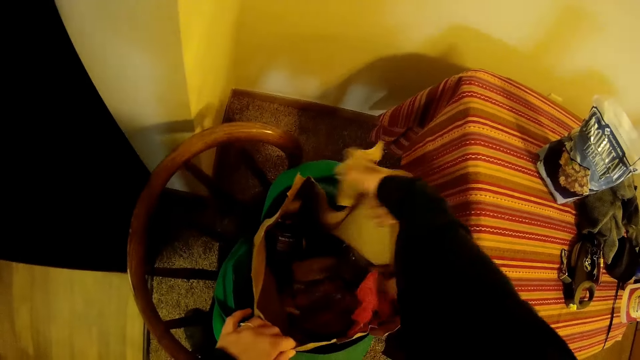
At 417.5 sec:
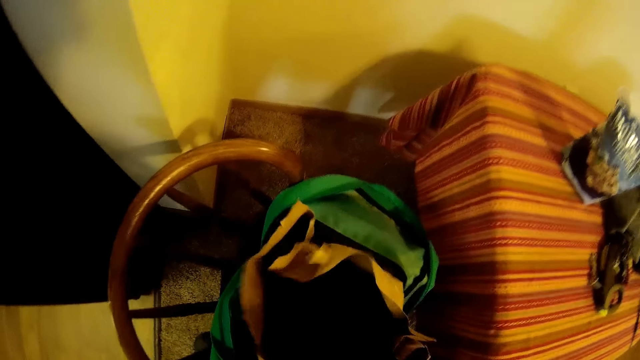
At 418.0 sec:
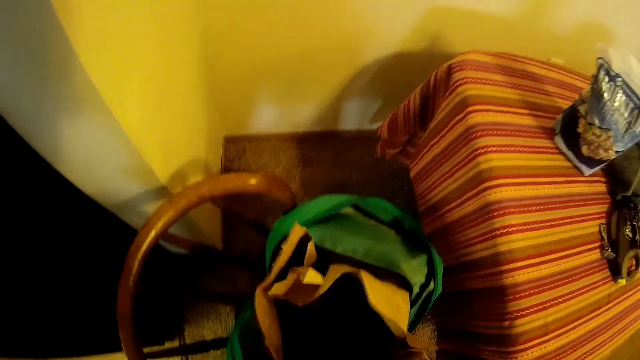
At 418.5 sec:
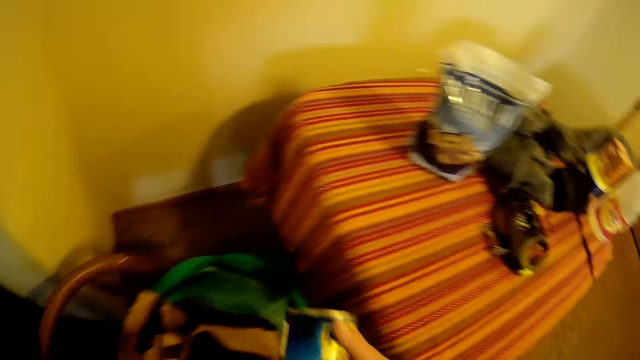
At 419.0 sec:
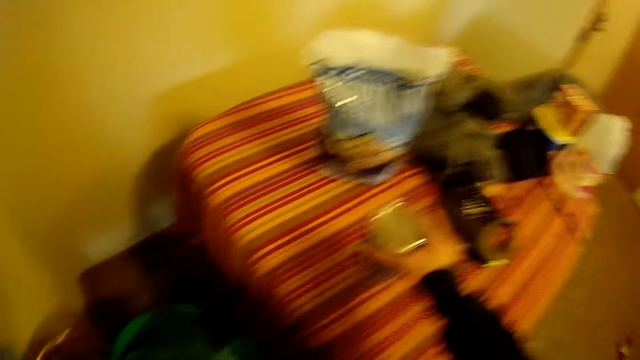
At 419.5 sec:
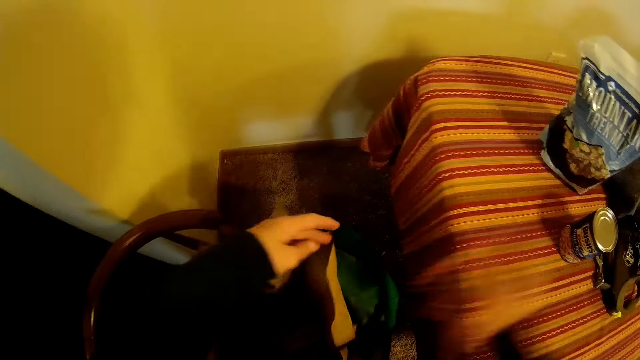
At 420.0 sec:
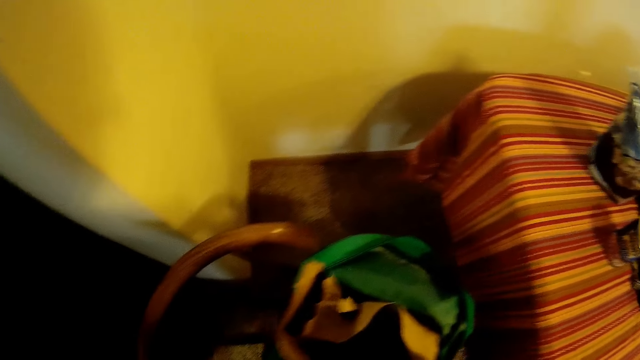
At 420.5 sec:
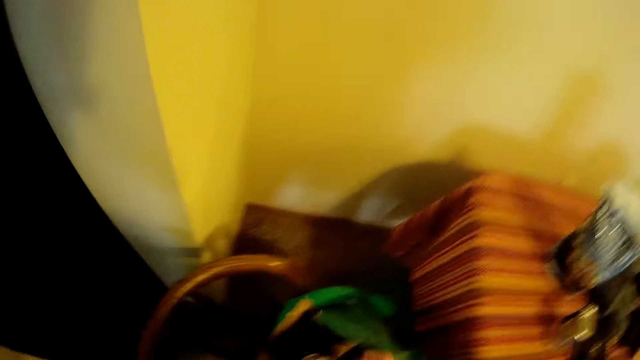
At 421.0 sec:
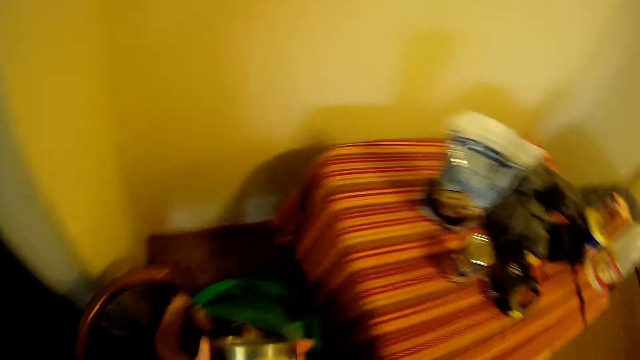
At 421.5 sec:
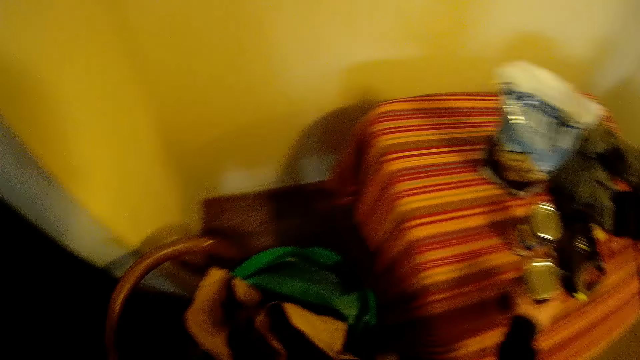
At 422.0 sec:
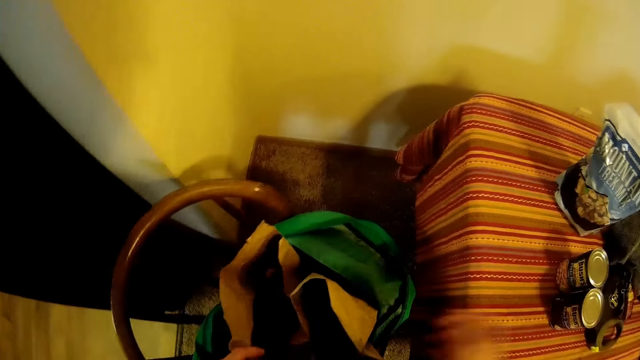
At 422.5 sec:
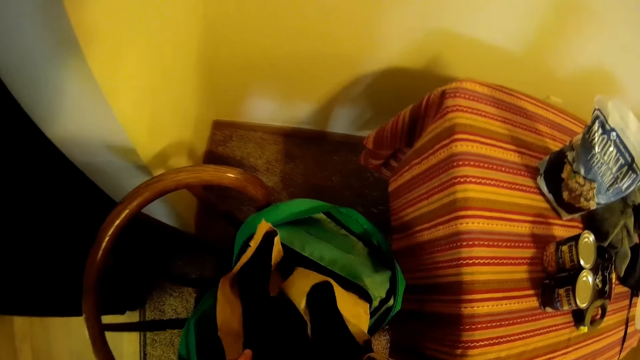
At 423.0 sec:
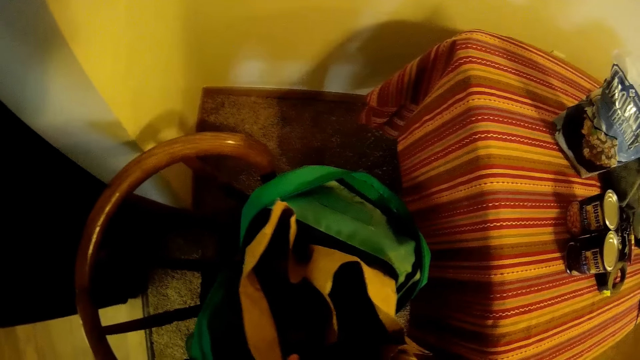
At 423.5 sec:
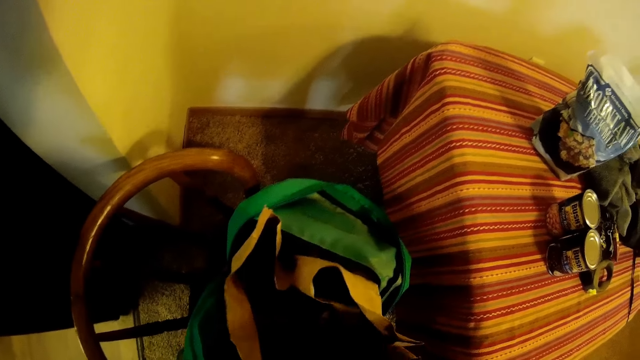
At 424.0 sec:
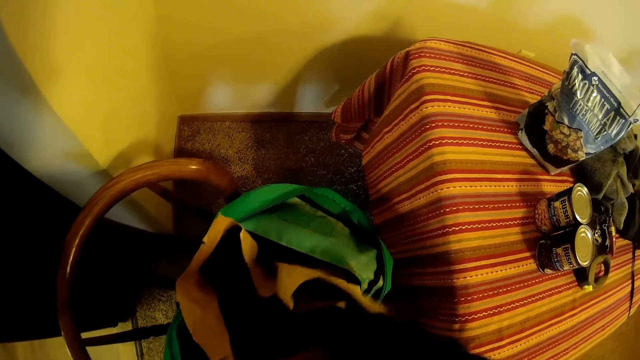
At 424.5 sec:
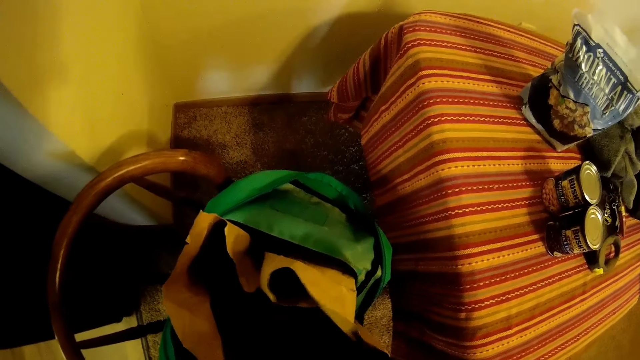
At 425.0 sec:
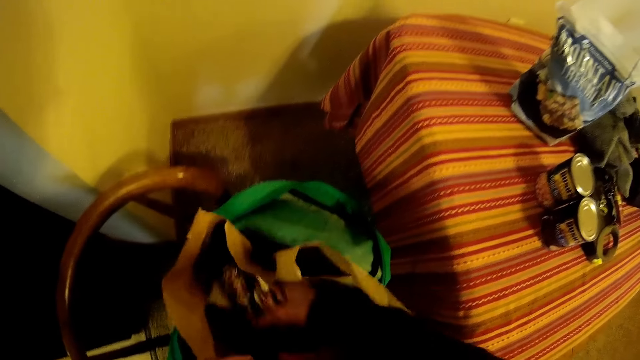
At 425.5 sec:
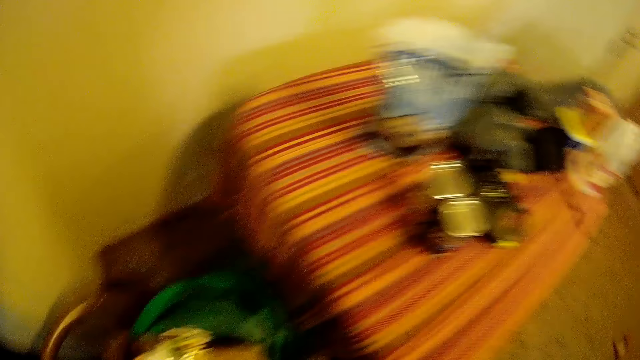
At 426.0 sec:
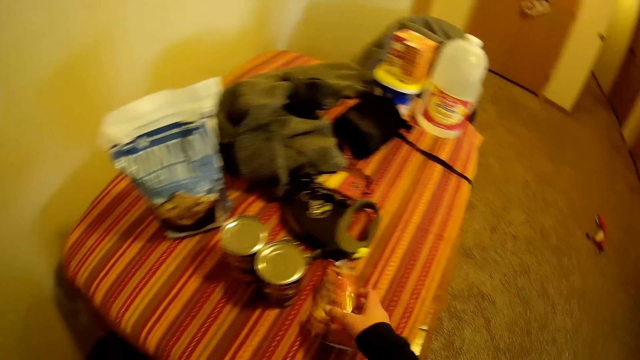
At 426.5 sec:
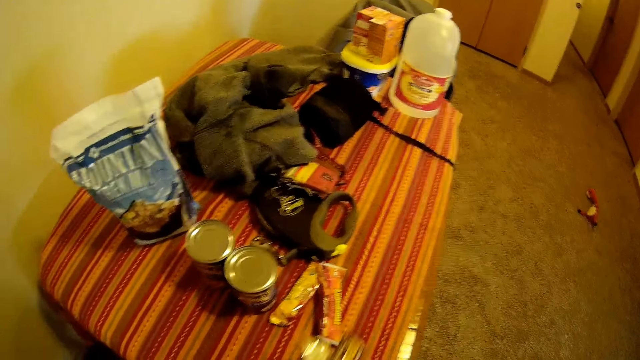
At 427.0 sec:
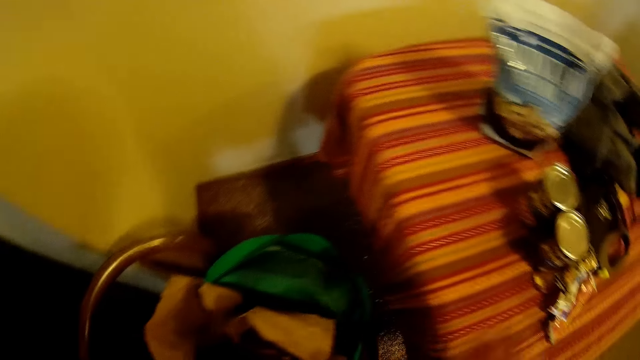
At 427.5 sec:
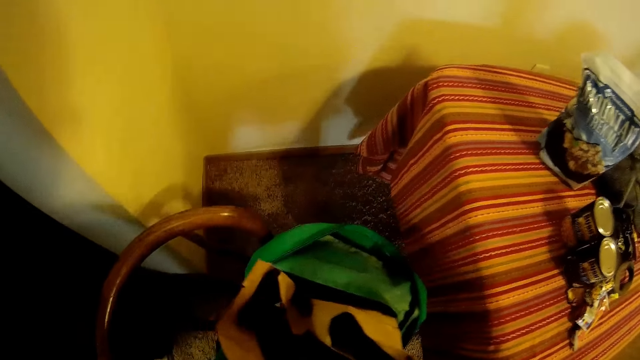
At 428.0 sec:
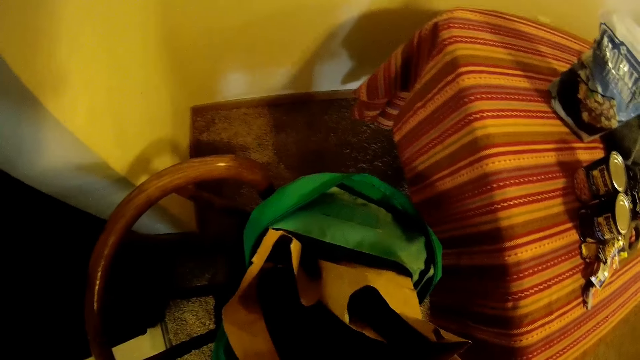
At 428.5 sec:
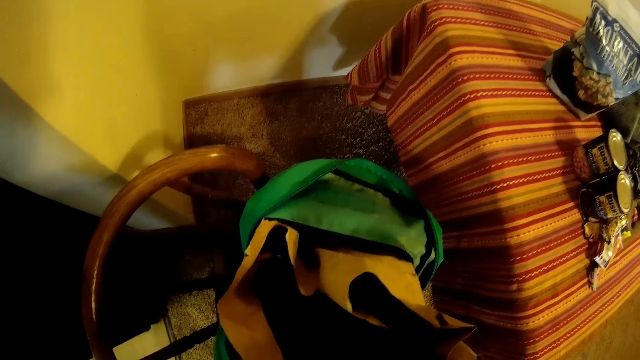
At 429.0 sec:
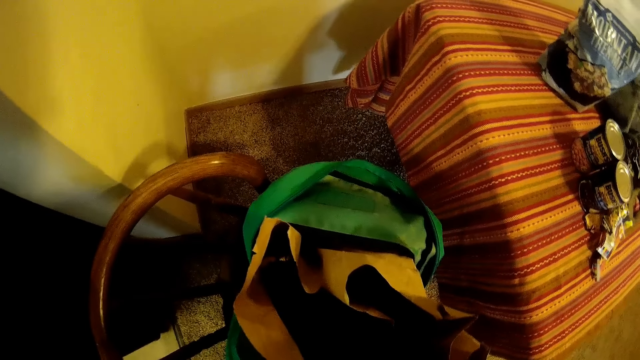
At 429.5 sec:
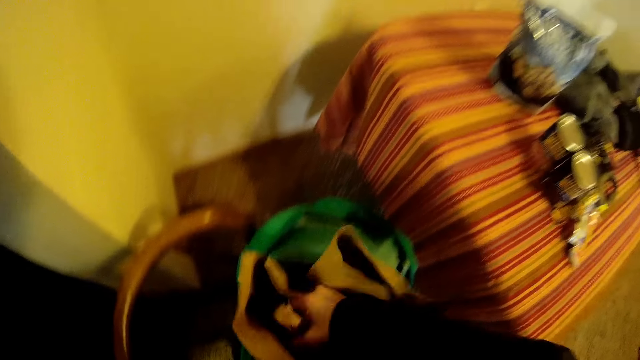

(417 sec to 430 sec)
The camera wearer picks up a food can. They place the food can on the table. They open the carrier bag. They pick up a bean can. They place the bean can on the table. They pick up snacks. They place the snacks on the table. They pick up a snack. They place the snack on the table. They pick up snacks.

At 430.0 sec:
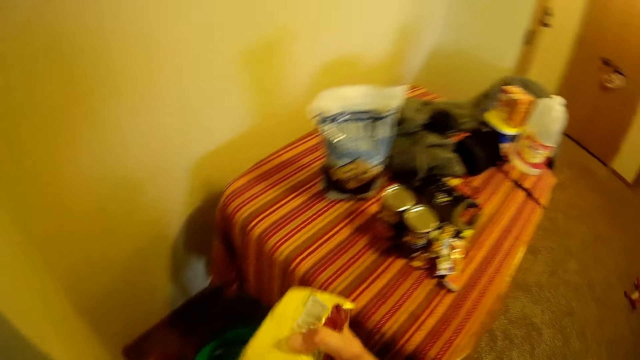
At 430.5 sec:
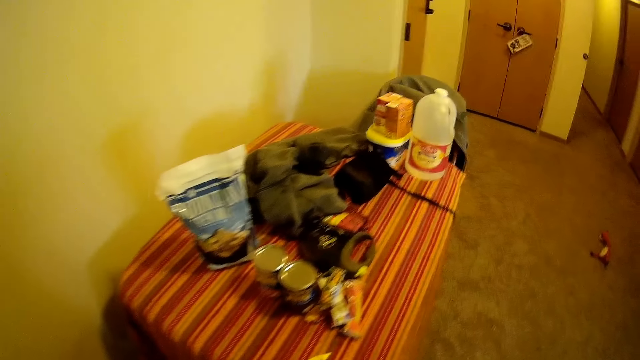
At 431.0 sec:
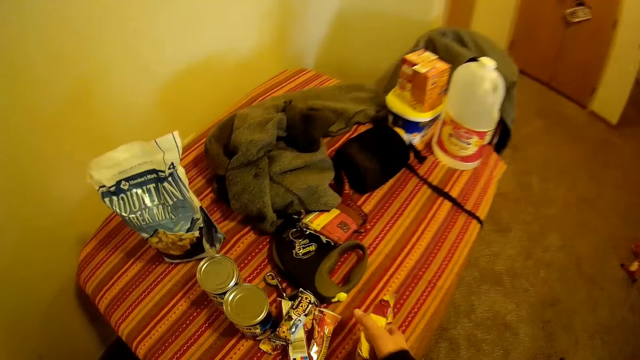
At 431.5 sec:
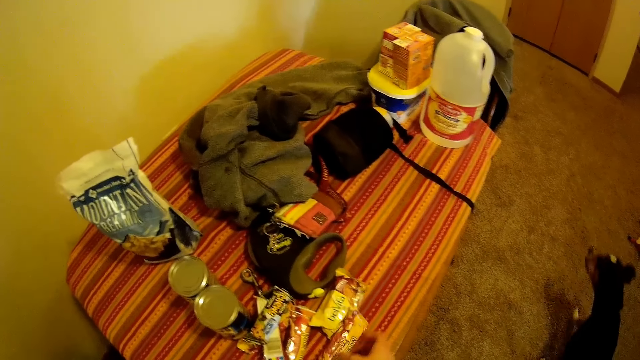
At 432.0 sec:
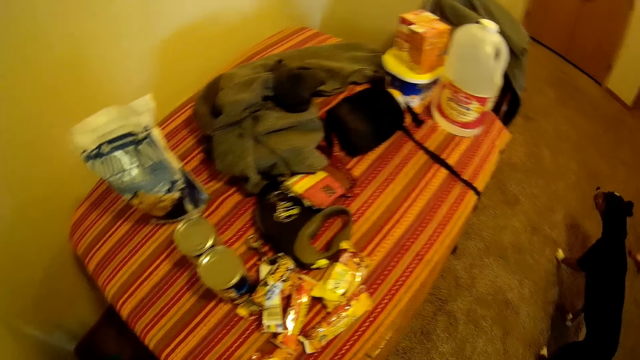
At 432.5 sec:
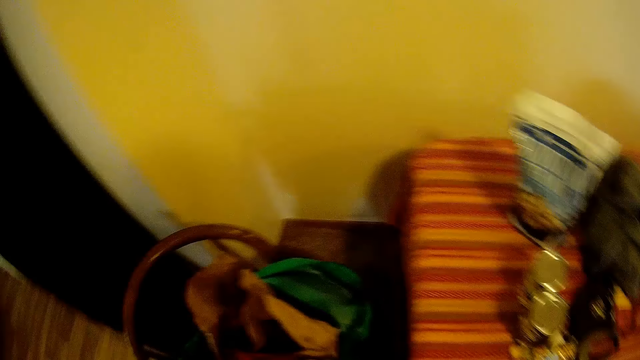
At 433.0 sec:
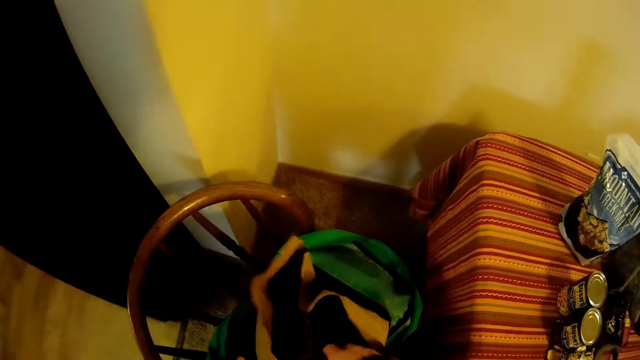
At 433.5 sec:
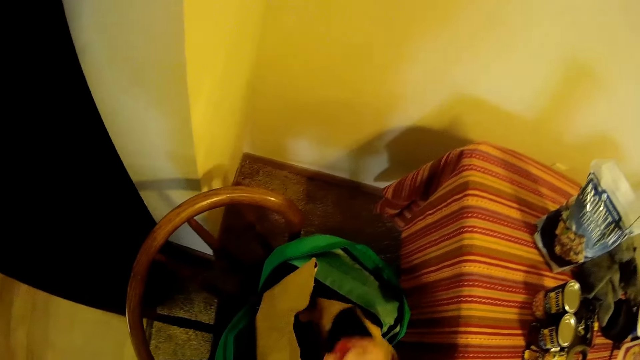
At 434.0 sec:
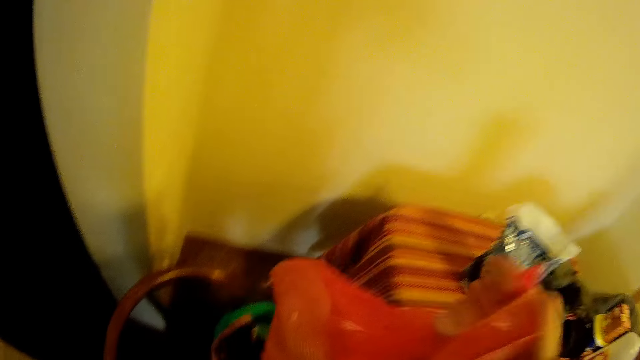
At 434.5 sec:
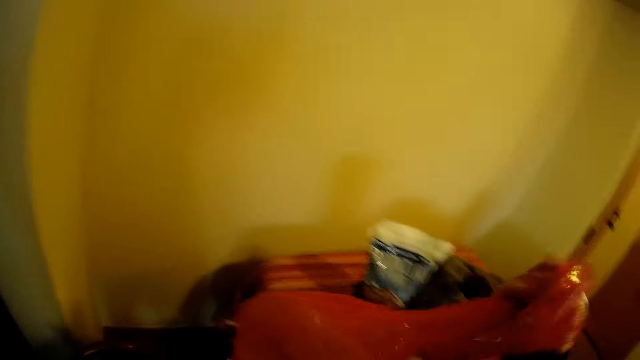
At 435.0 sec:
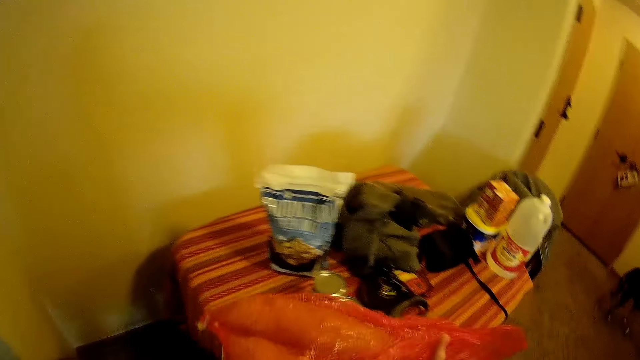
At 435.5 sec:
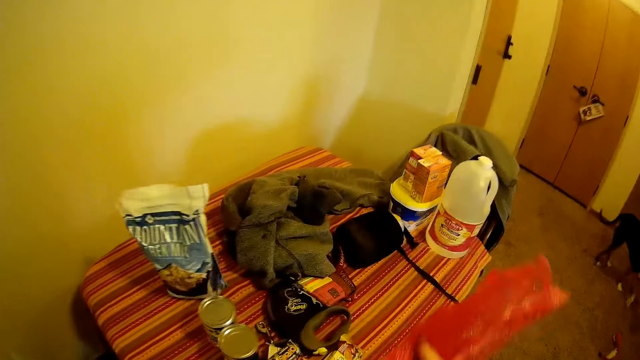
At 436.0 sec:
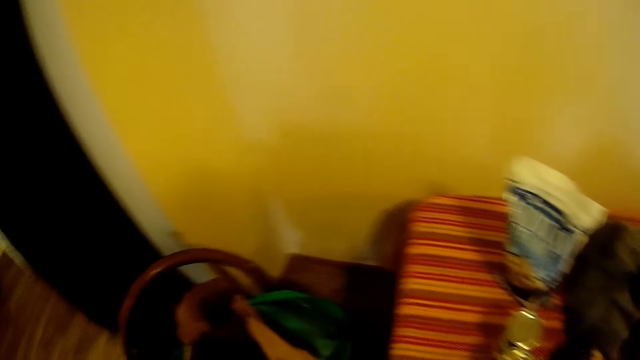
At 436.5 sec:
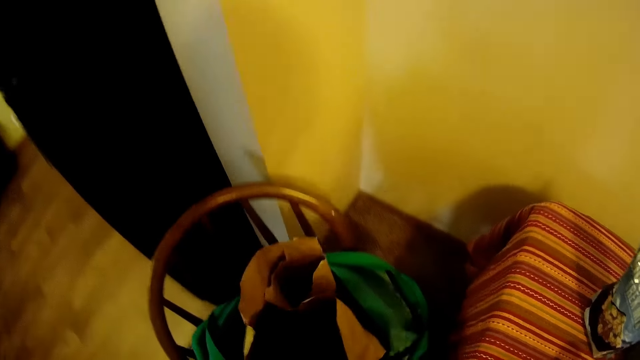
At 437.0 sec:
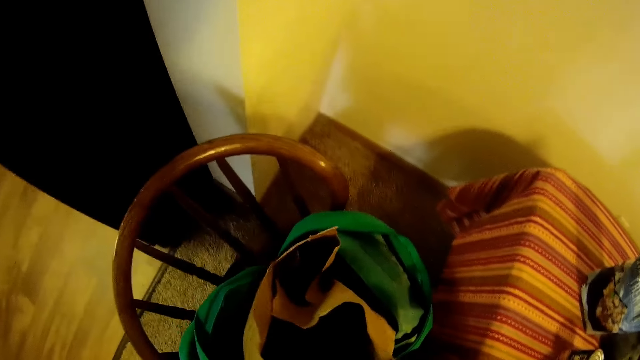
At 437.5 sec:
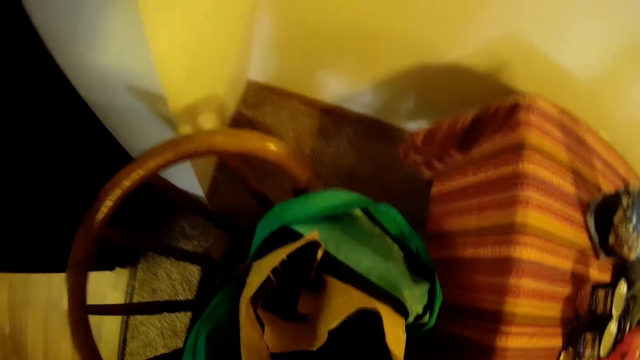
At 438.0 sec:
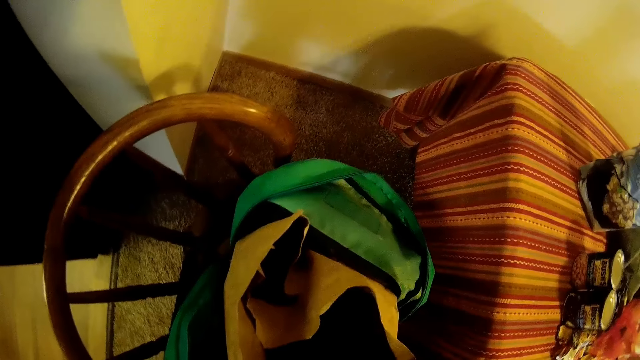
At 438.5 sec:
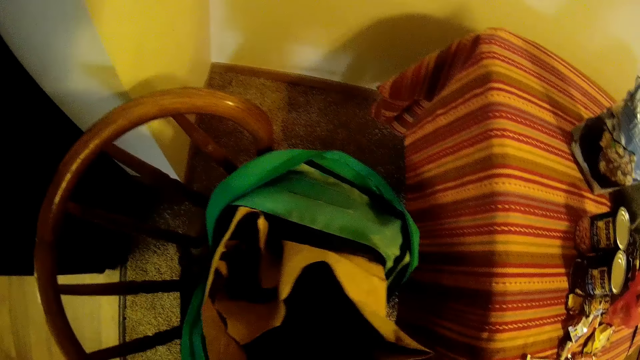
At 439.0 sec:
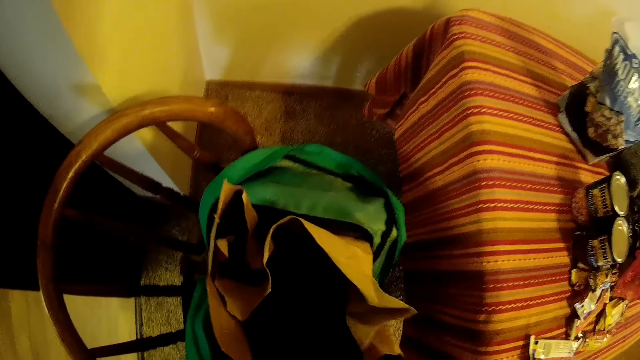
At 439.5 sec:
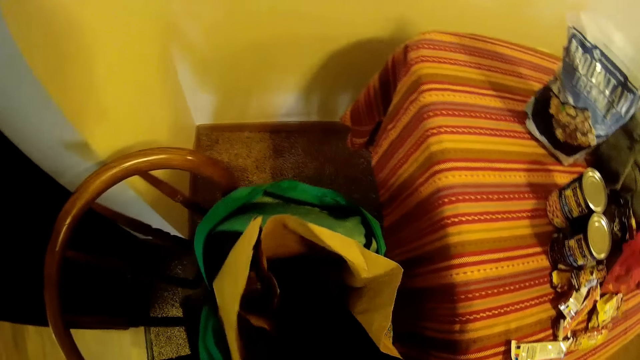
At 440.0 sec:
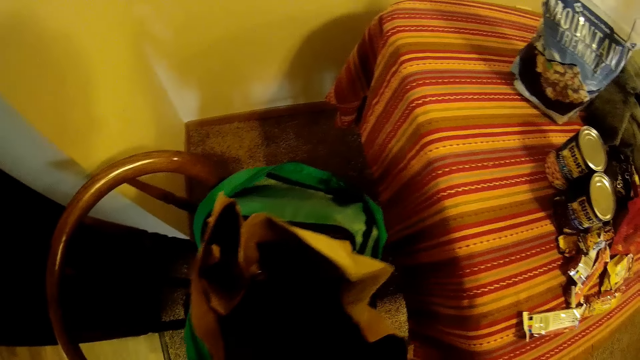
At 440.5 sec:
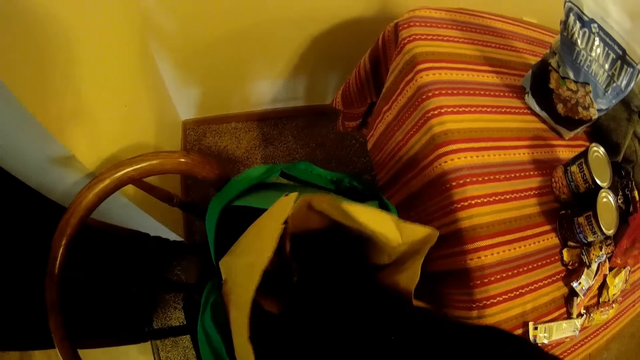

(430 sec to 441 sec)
The camera wearer places the snacks on the table. They pick up sweet potatoes. They hold the sweet potatoes with both hands. They place the packaging net on the table. They pick up biscuits.
